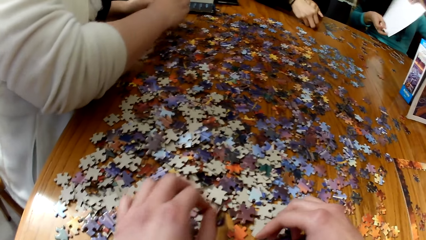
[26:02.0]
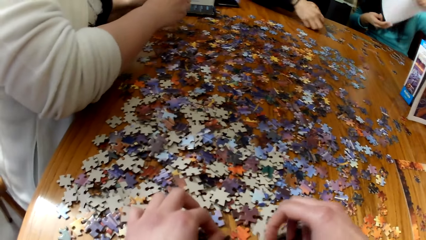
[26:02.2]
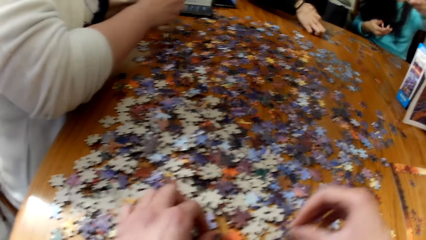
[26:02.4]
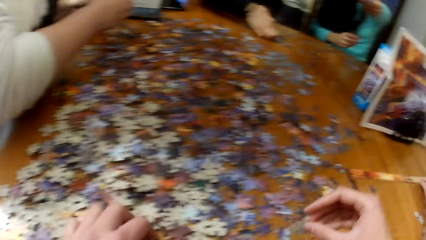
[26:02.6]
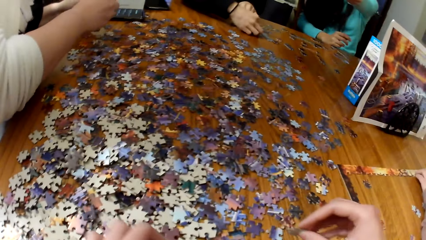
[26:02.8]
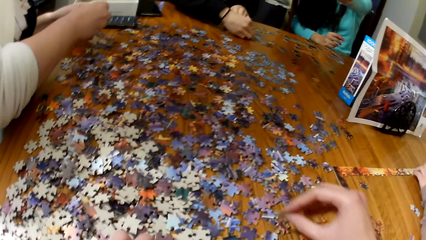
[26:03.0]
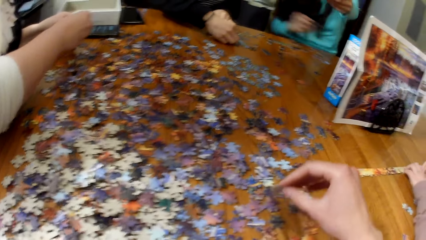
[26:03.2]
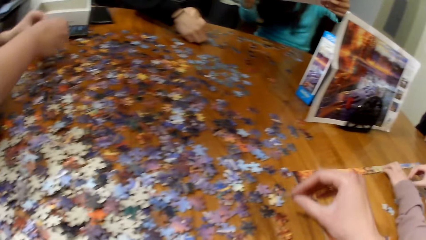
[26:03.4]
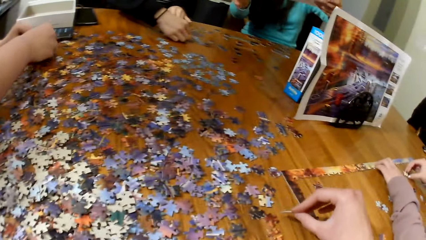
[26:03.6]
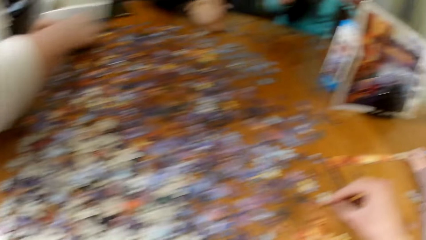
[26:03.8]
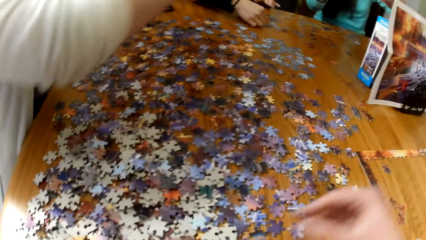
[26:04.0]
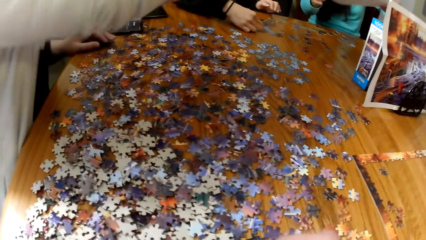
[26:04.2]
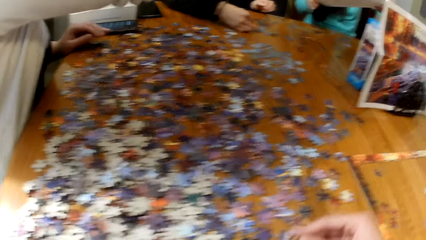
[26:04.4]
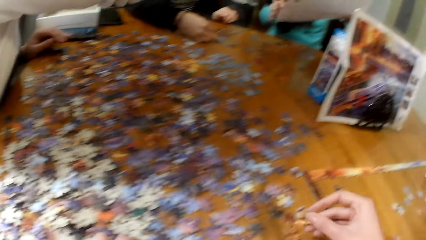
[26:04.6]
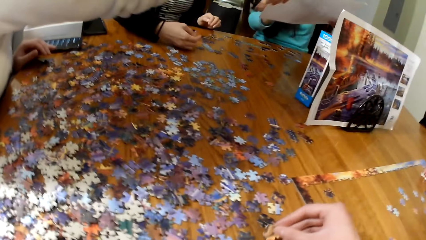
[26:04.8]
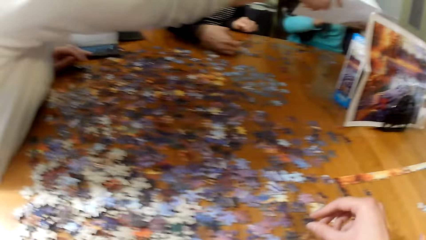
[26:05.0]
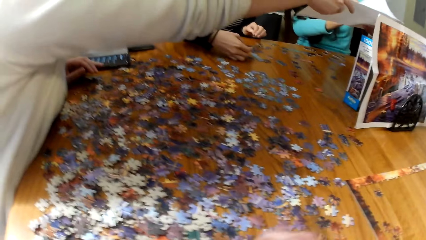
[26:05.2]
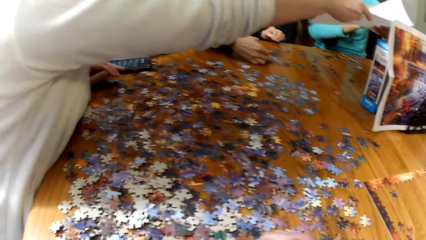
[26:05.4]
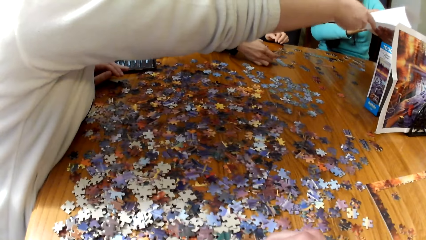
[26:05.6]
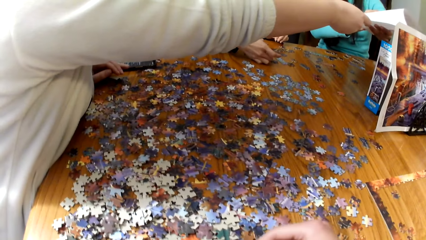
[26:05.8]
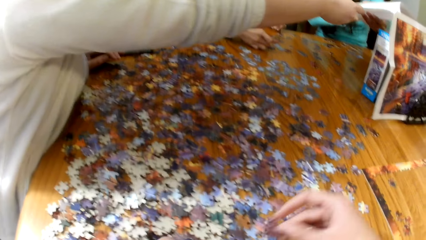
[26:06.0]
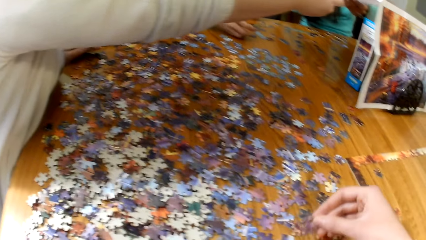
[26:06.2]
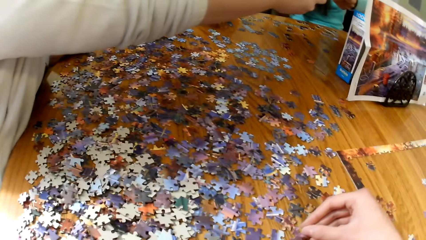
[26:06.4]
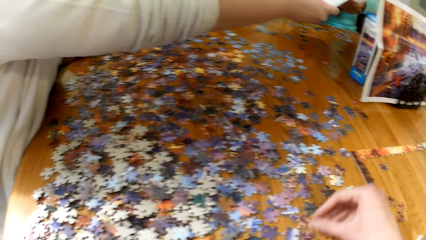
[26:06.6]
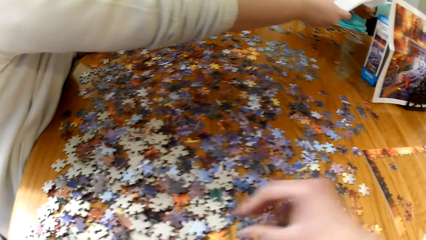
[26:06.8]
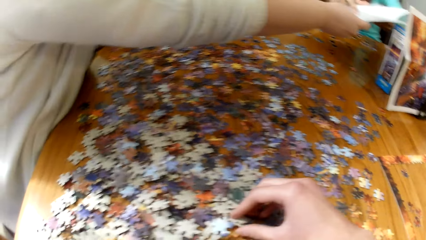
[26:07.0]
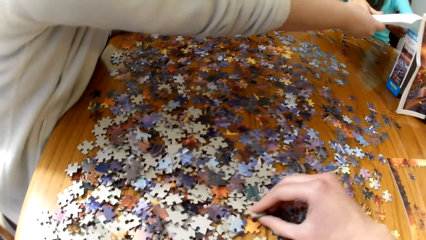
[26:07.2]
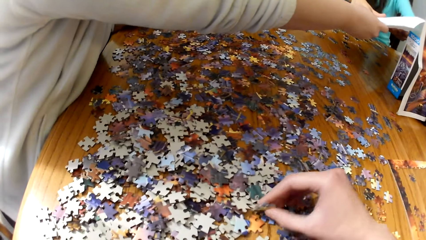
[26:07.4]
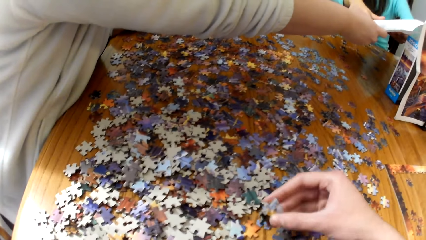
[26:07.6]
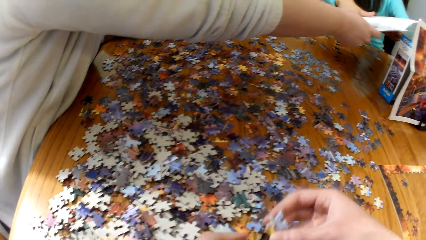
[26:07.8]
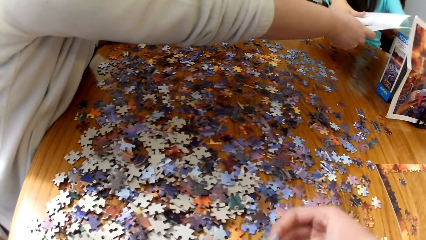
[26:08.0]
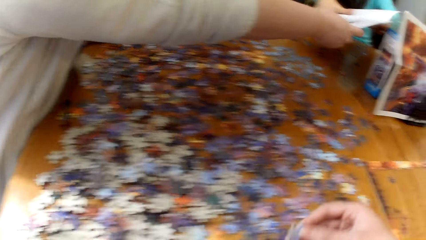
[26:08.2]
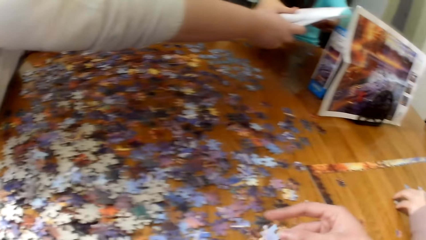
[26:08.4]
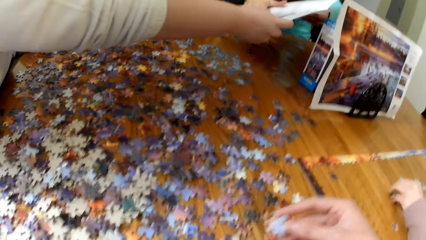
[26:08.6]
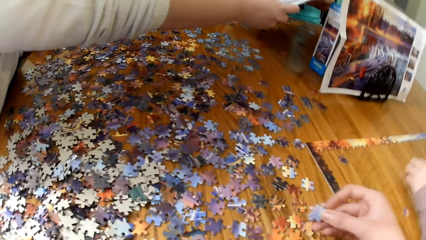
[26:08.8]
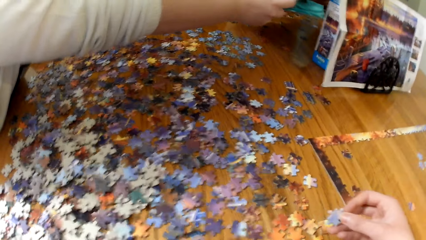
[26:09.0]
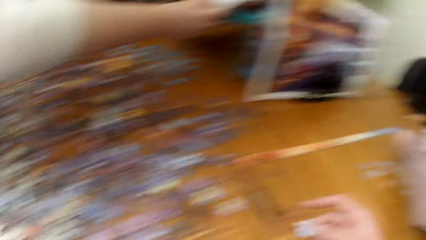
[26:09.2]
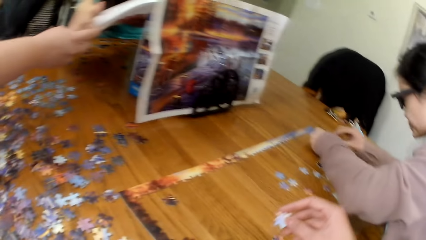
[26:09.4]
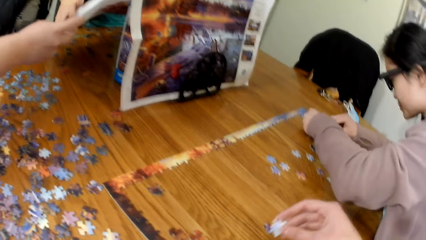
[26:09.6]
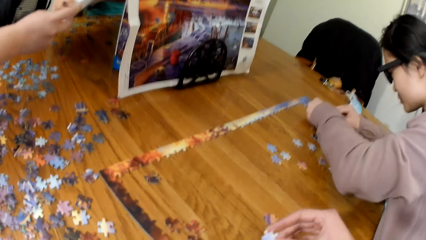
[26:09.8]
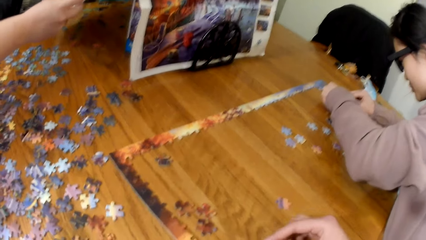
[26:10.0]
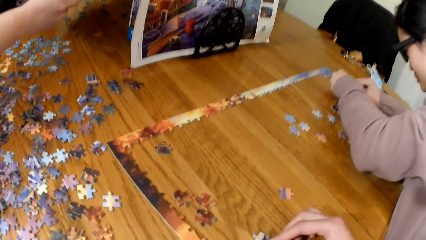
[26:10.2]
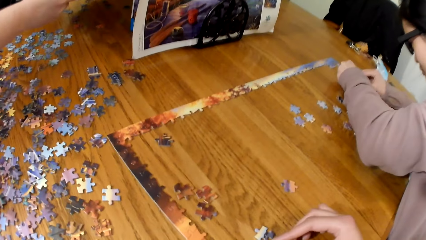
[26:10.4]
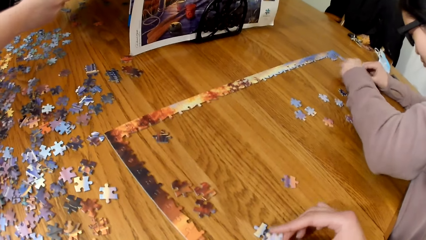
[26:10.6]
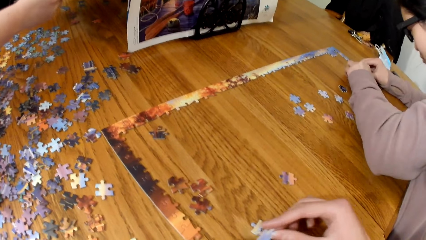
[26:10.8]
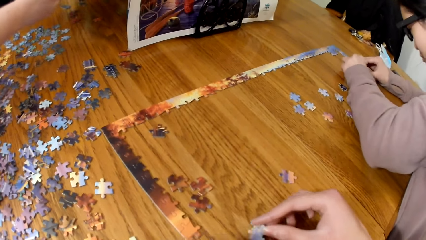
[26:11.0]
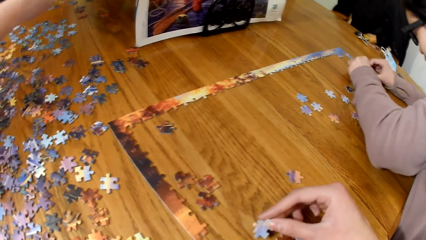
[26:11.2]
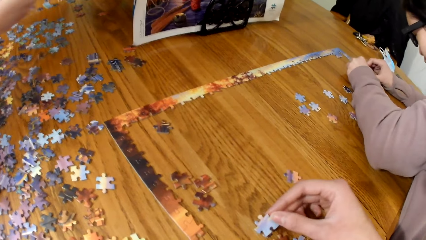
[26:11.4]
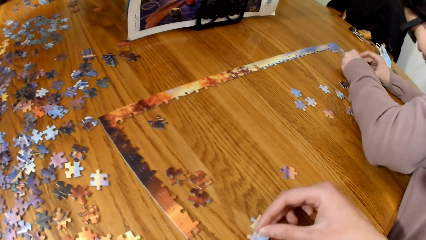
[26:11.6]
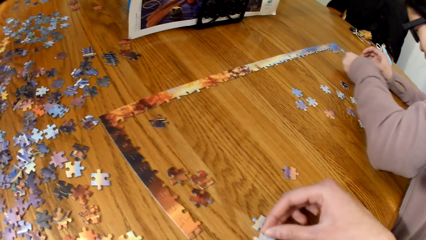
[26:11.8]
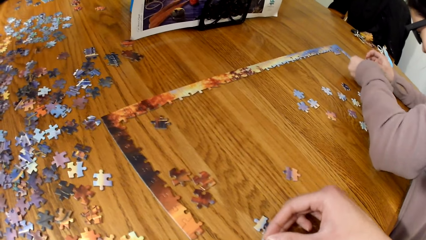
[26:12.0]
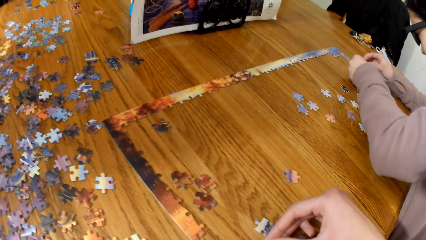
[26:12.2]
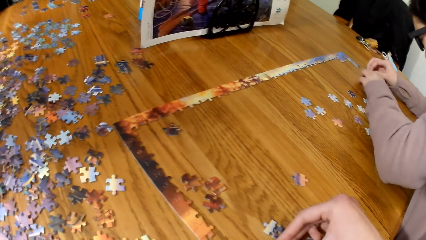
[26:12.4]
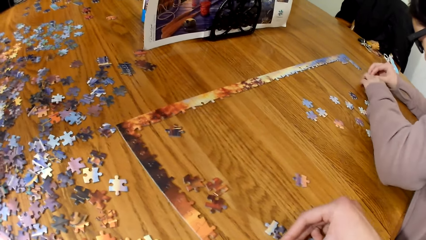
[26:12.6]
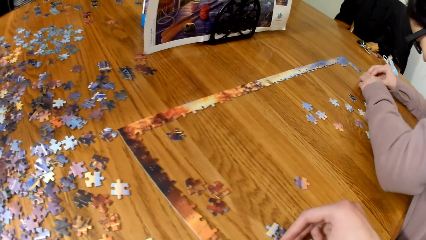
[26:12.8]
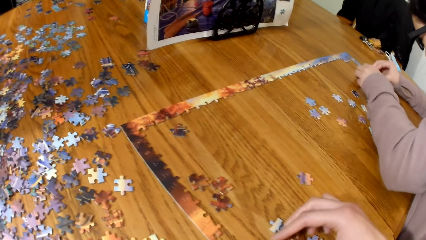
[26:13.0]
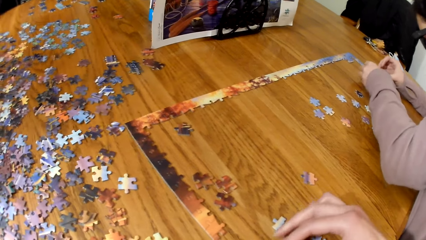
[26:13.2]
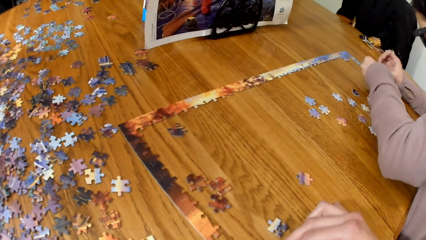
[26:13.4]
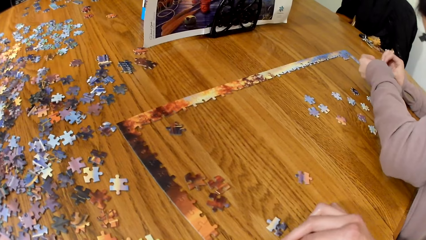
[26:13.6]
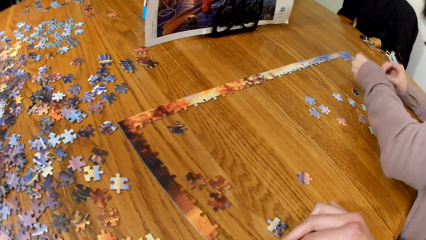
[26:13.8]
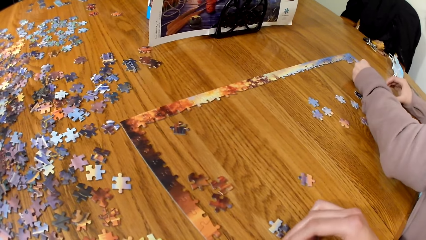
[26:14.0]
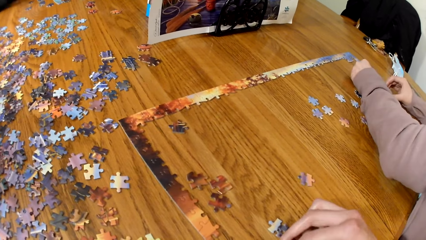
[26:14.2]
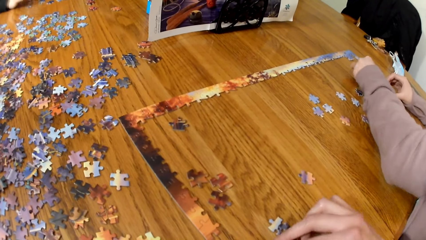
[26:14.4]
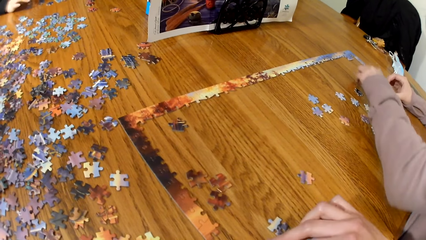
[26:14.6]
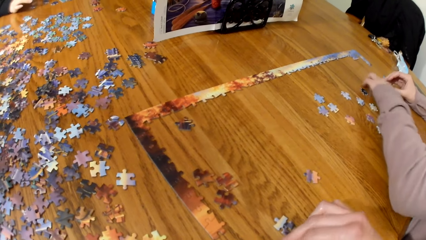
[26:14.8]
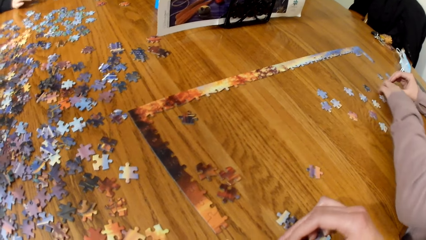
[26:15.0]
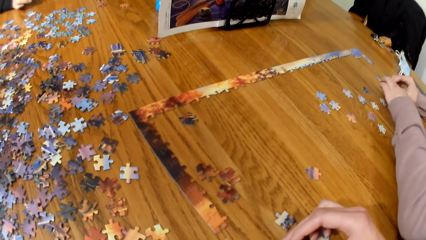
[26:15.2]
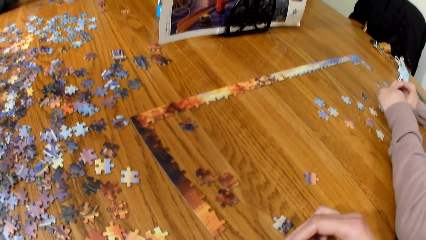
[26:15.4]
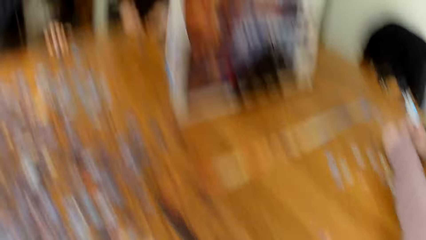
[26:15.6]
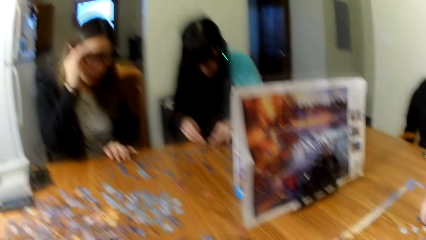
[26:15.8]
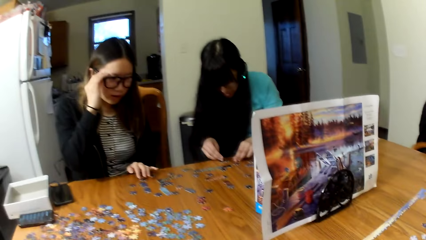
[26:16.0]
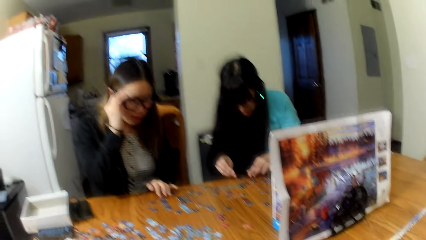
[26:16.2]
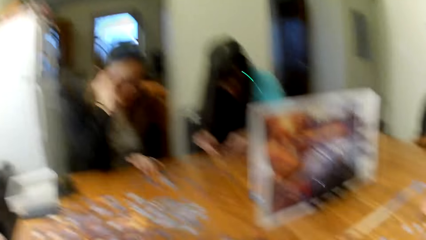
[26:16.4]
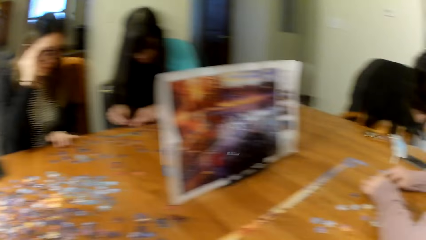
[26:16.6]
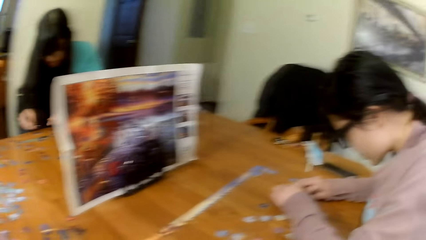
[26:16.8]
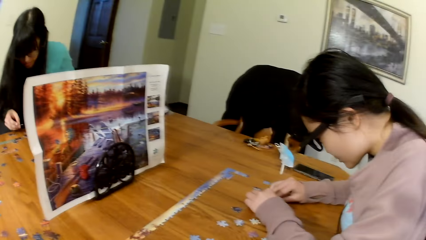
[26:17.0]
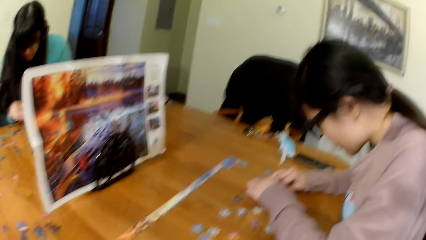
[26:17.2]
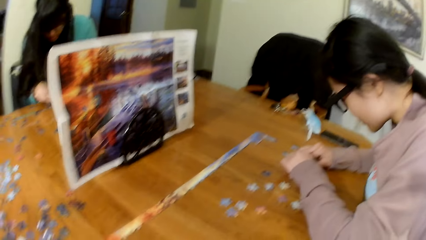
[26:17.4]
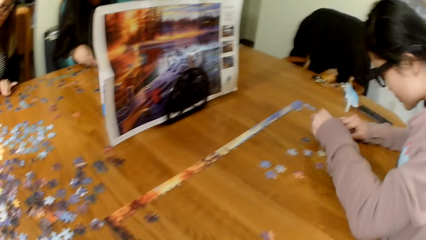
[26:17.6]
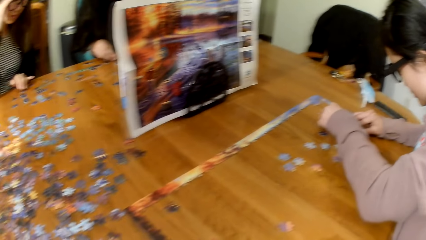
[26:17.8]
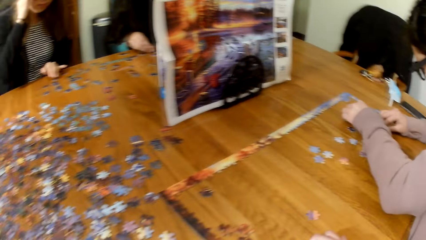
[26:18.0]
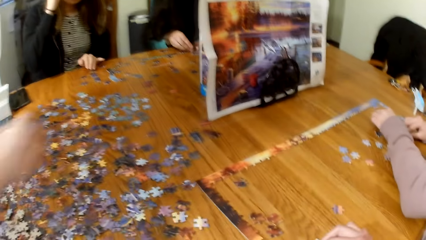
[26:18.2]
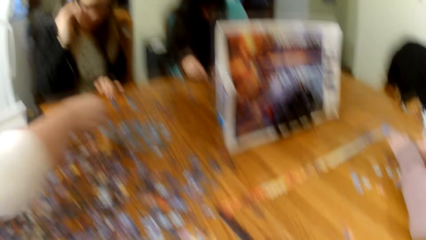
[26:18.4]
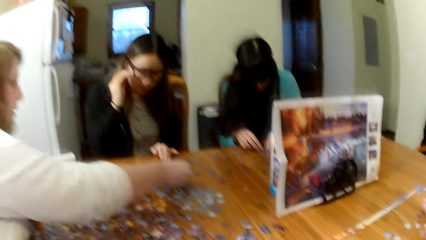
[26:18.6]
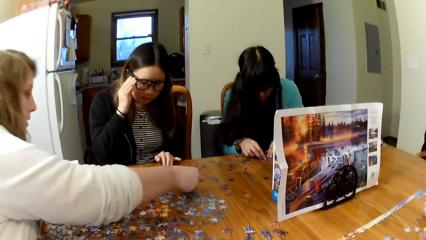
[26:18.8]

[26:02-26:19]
A woman plays puzzle. The camera wearer places the puzzle pieces on the table. The woman places the puzzle pieces on the table.
